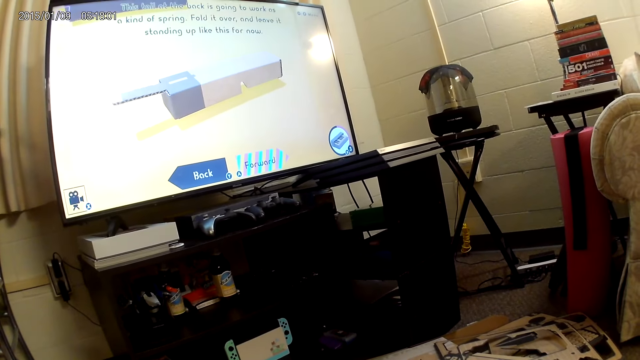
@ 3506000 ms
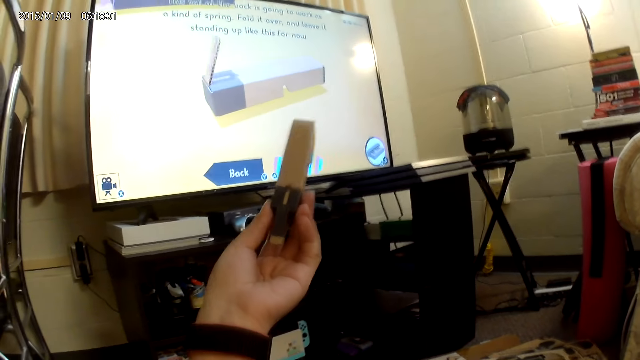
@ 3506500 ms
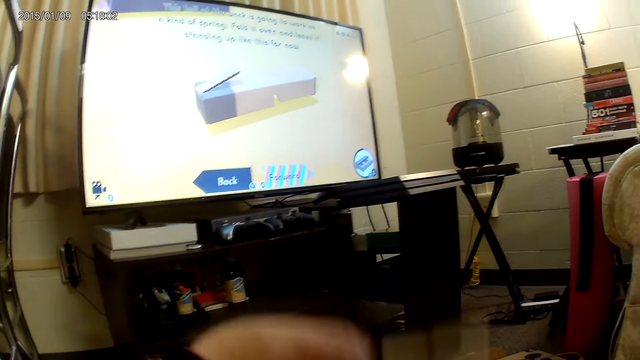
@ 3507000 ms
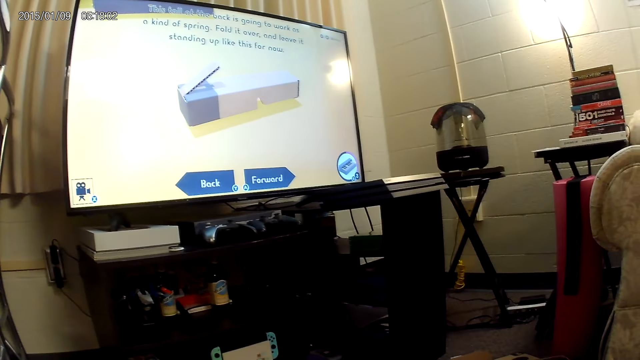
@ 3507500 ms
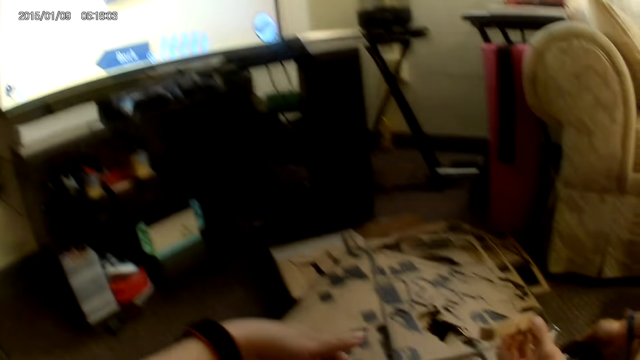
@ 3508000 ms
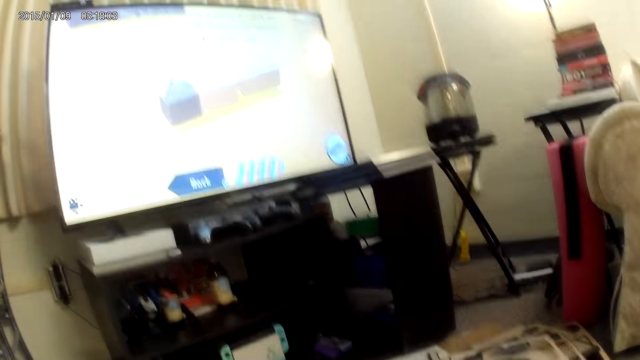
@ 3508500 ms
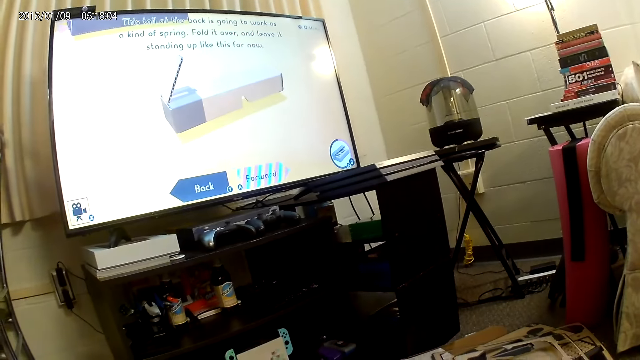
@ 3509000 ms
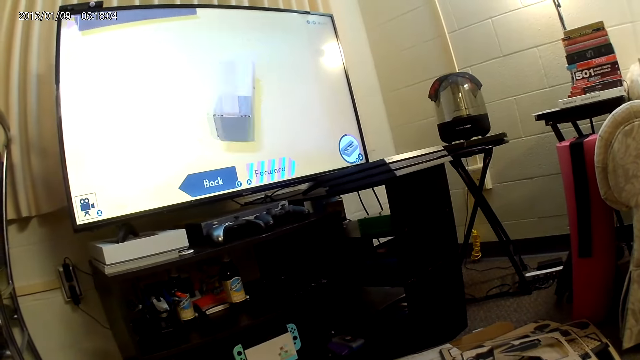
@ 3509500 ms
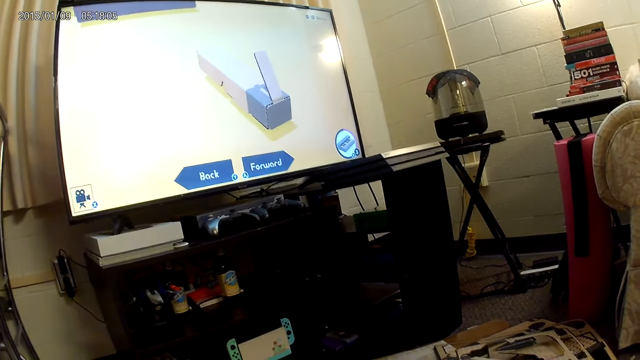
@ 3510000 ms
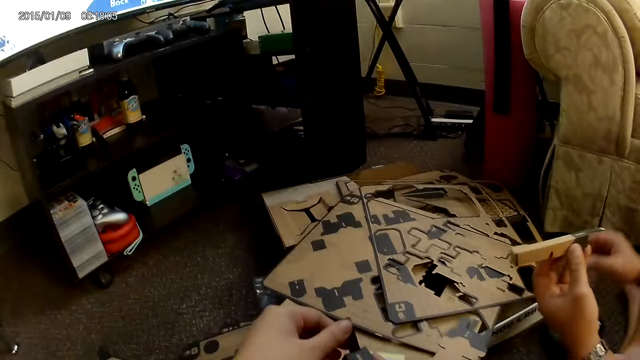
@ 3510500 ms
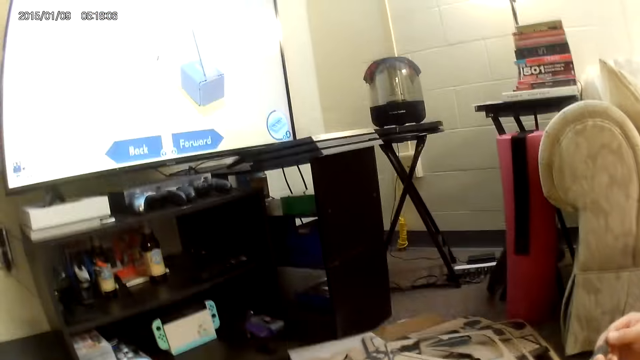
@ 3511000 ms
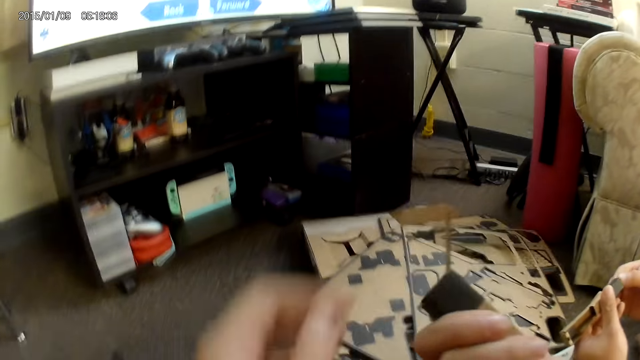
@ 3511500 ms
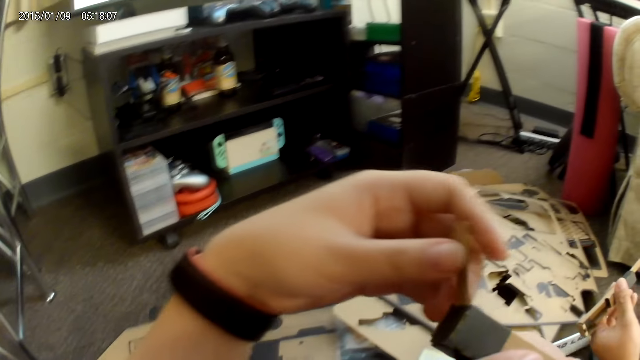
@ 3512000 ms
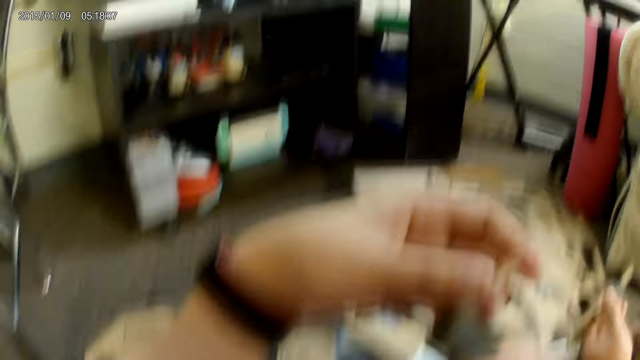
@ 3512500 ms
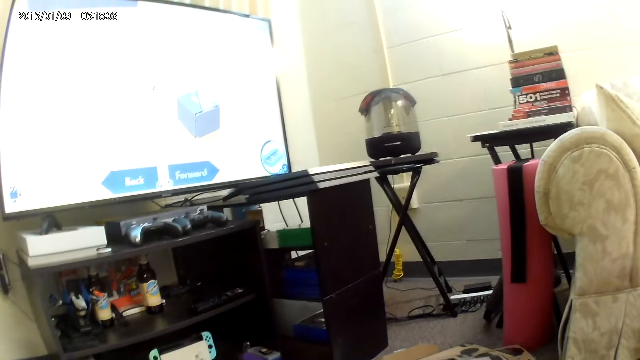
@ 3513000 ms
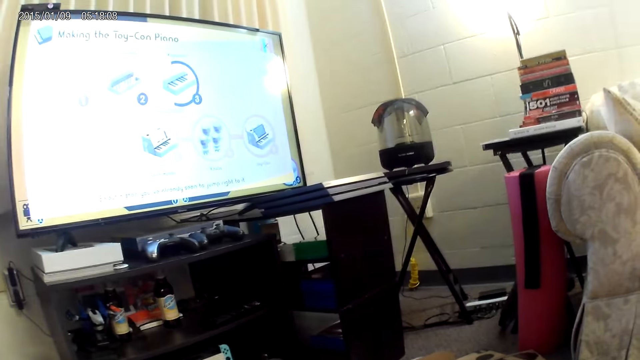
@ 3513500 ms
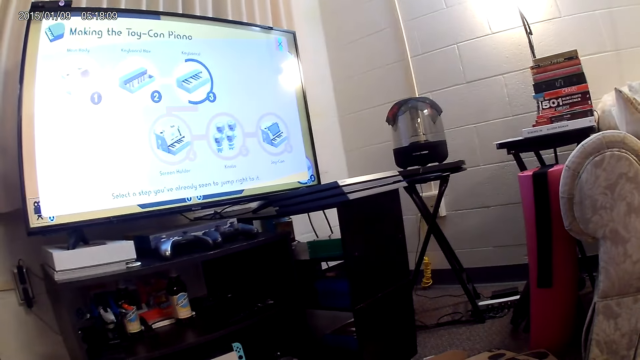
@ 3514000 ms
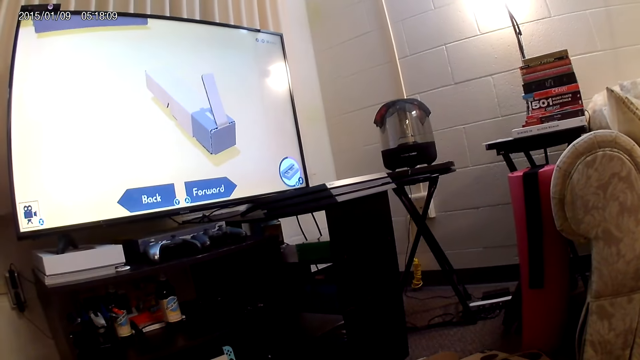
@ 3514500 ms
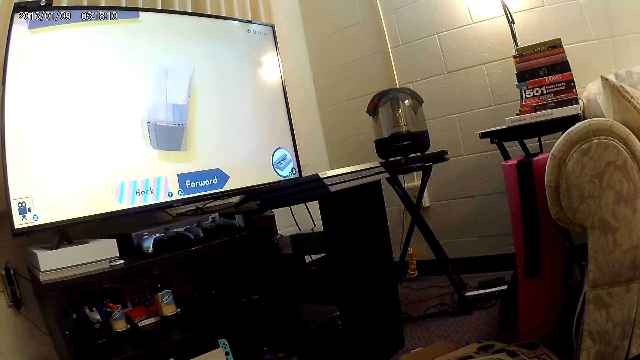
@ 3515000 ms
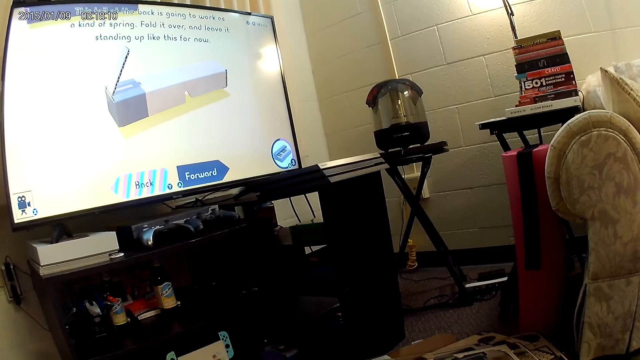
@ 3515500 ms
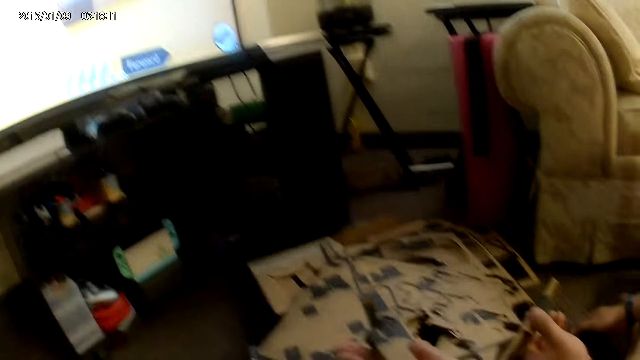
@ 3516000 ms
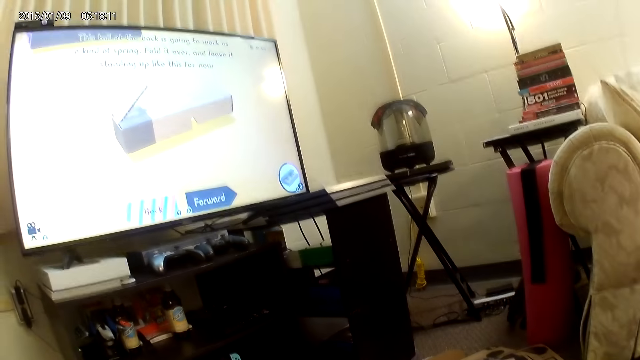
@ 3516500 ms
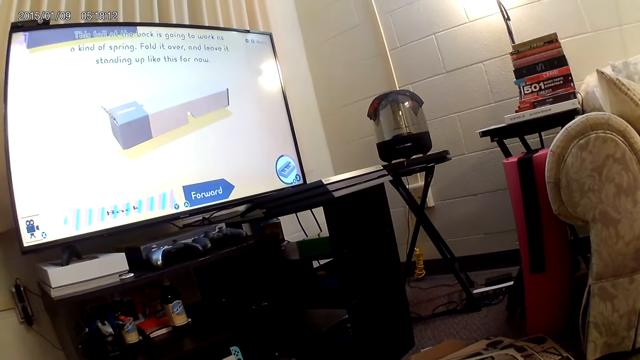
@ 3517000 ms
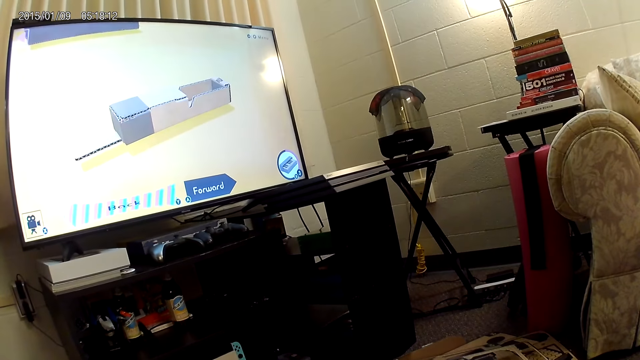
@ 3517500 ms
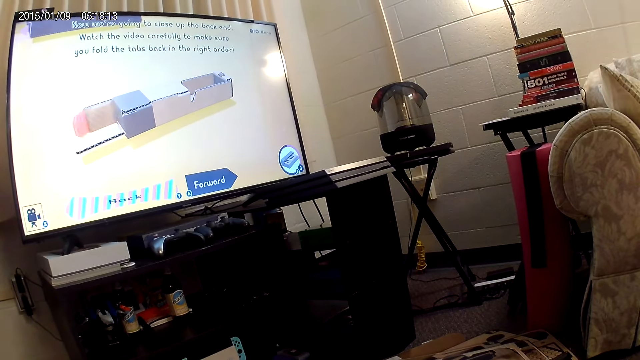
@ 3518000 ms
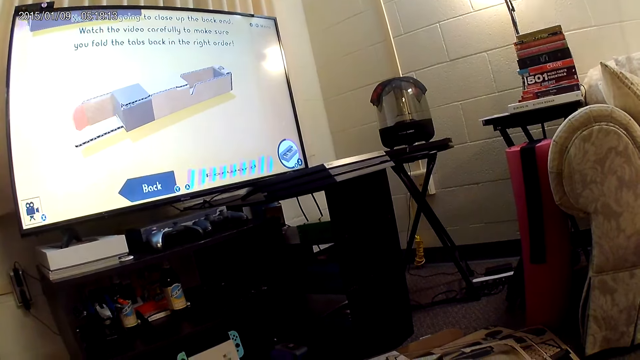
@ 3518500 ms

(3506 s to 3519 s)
The camera wearer holds up the cardboard with her left hand. She looks at the game part. She adjusts the cardboard with both hands. She converses with a man. She holds the cardboard on her right hand. The man holds the cardboard with his right hand.

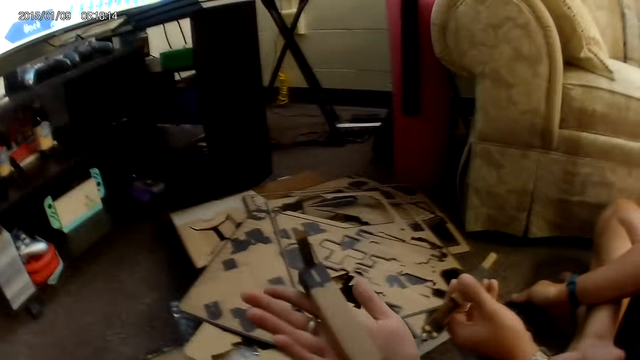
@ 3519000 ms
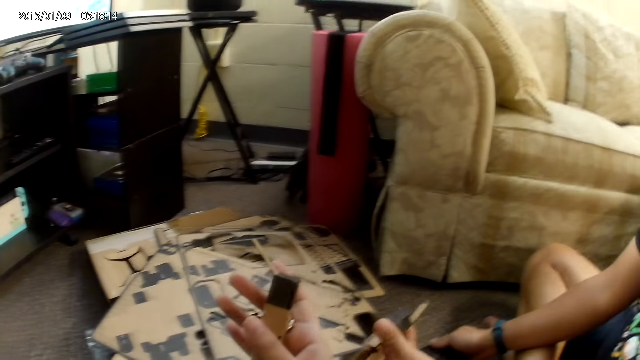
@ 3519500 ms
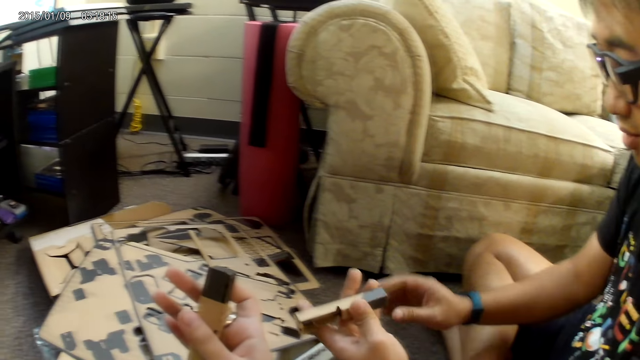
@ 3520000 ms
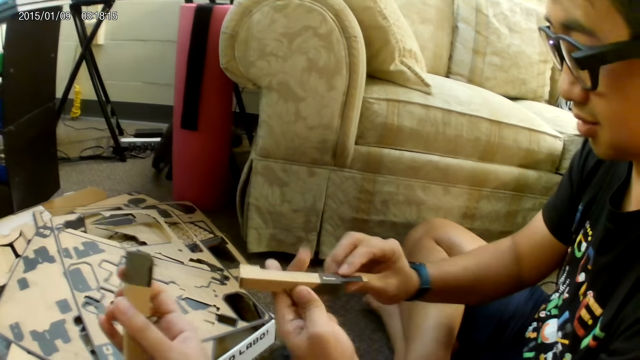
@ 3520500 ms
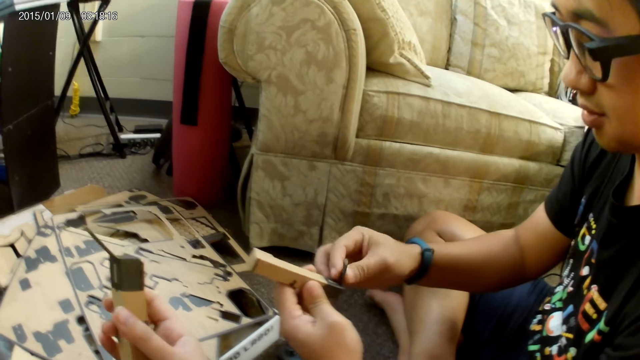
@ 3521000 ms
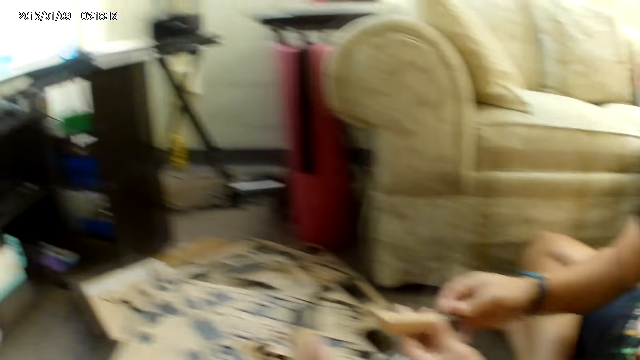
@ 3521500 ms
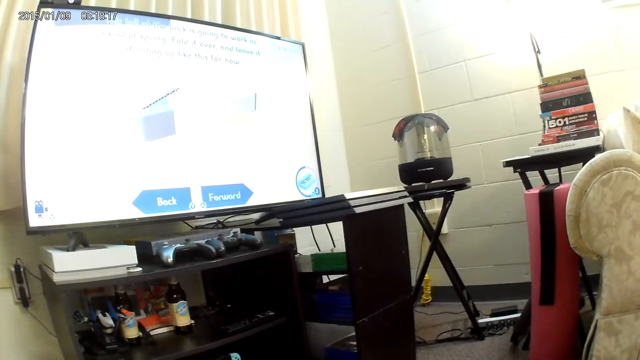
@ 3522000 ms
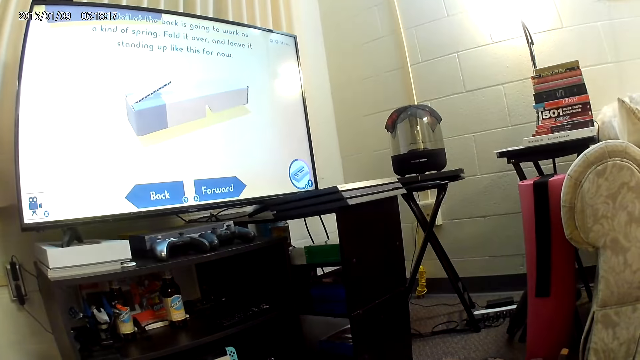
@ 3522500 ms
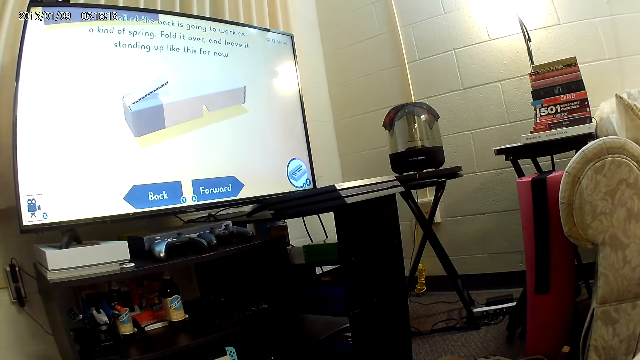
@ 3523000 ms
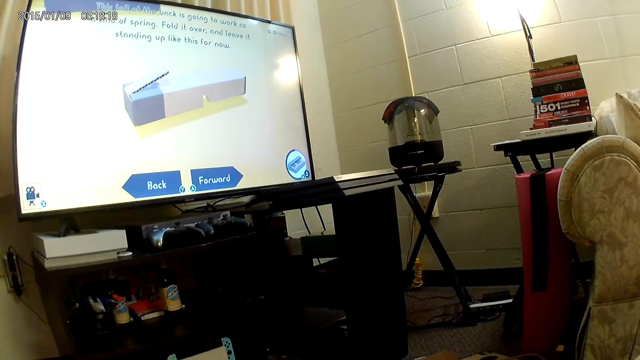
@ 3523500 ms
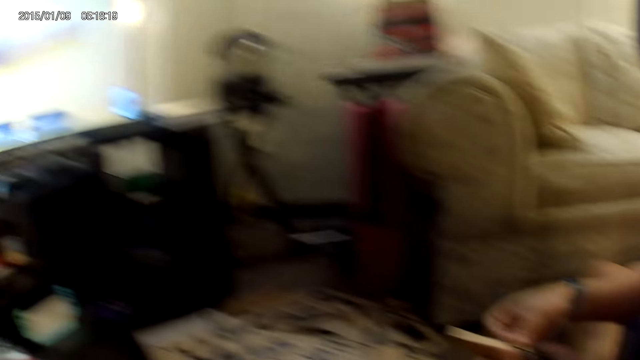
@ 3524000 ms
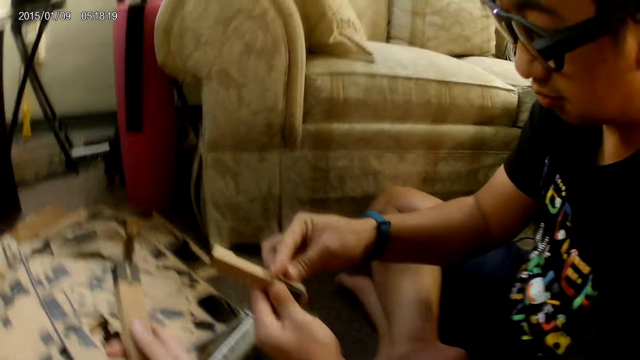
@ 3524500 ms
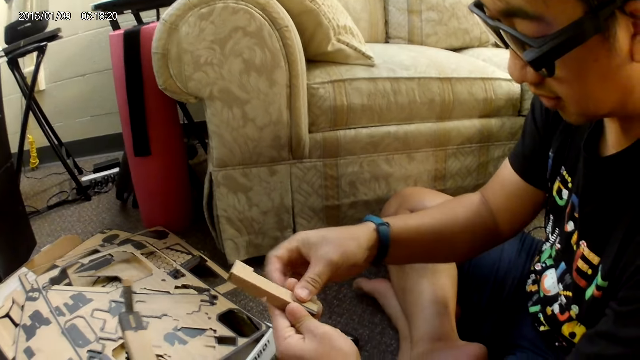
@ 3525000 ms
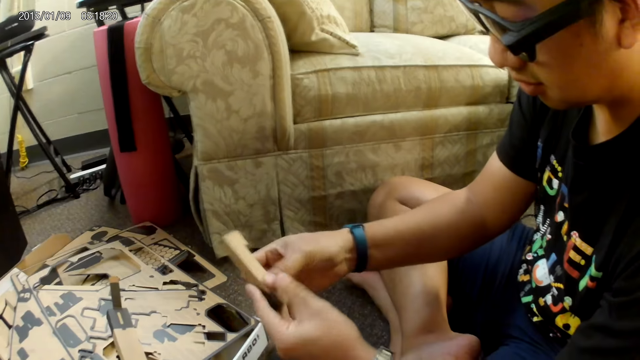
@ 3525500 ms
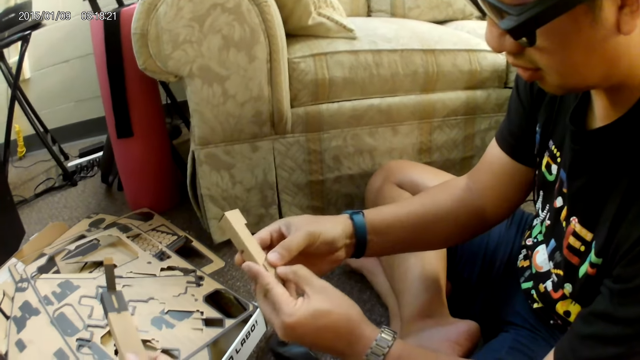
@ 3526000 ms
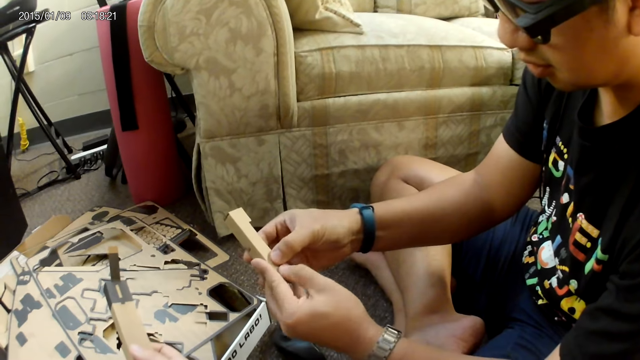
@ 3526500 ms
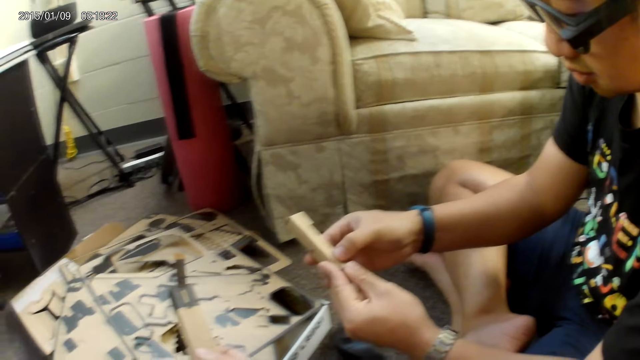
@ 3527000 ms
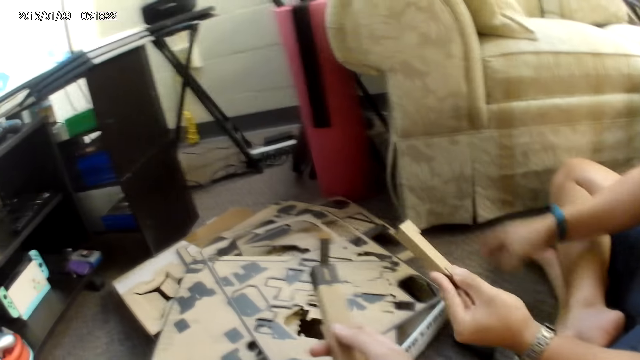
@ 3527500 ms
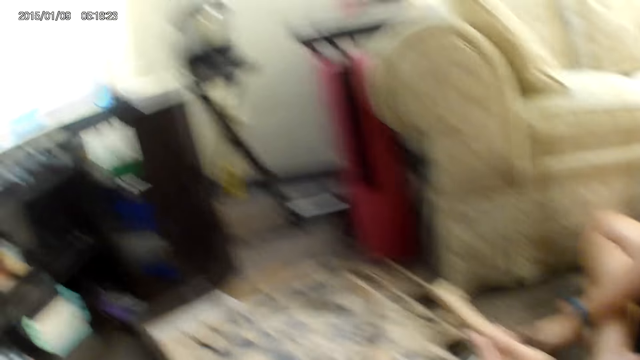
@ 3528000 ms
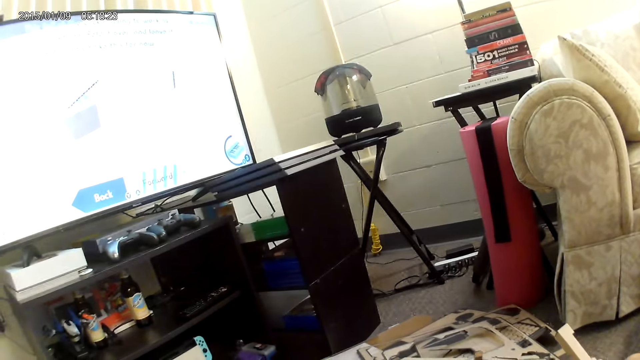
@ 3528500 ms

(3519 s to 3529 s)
The camera wearer adjusts the game part with both hands. A man holds the cardboard with both hands. The man adjusts the game part with both hands. The camera wearer looks around the house. They adjust the cardboard with both hands. They look at another man.
